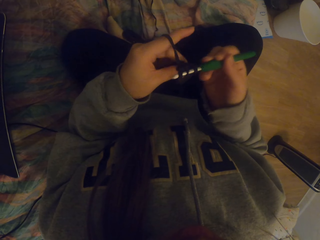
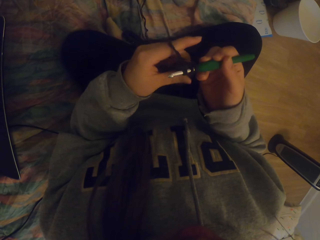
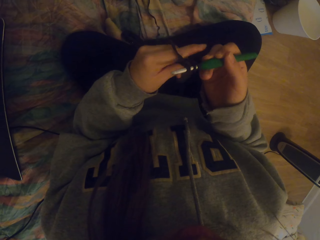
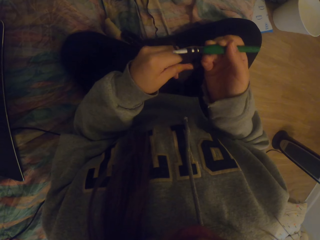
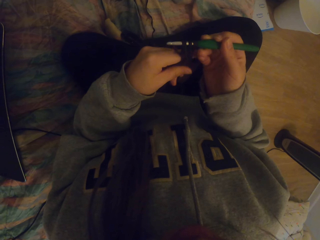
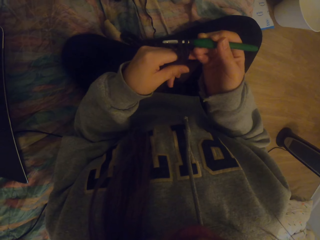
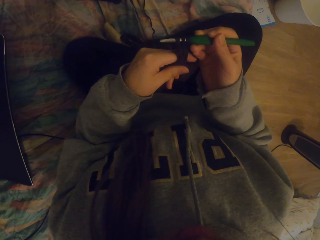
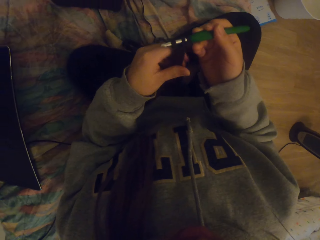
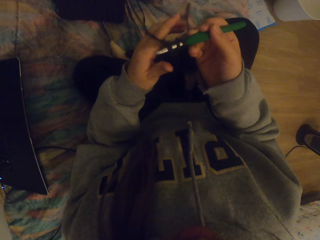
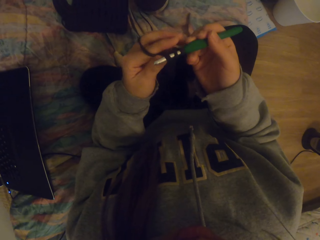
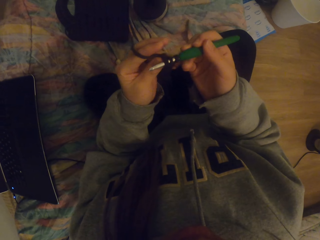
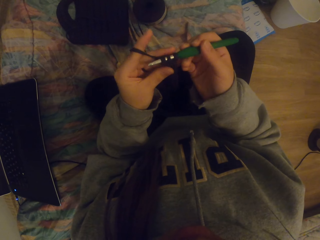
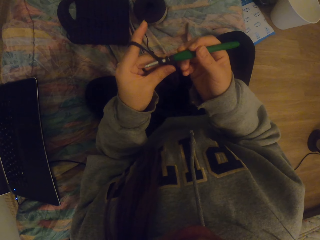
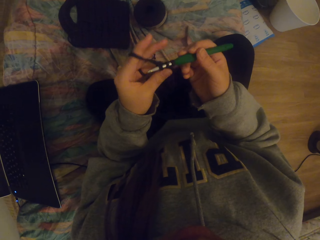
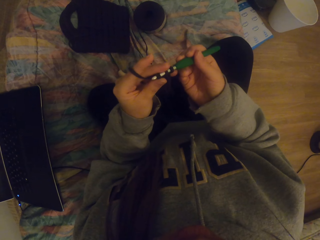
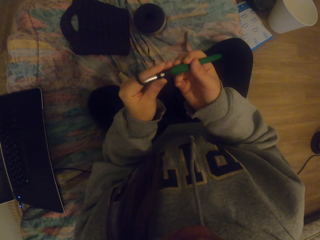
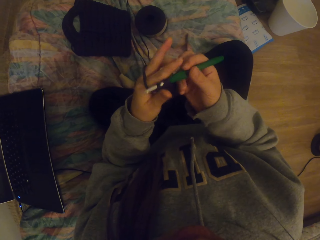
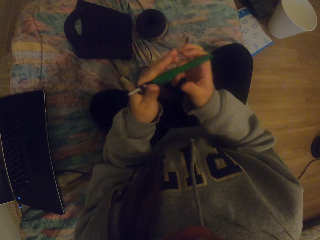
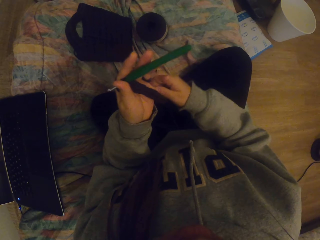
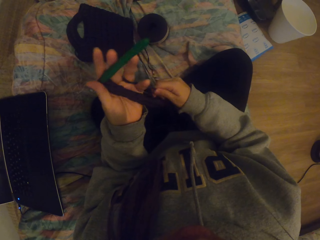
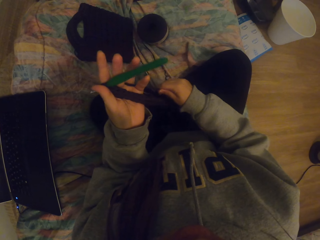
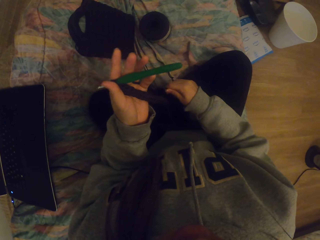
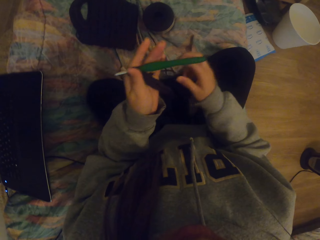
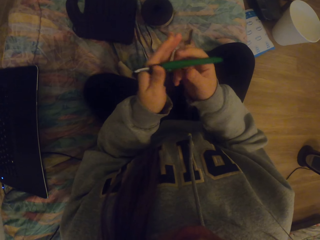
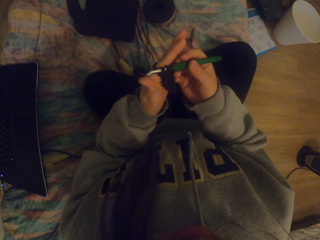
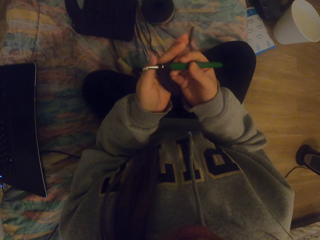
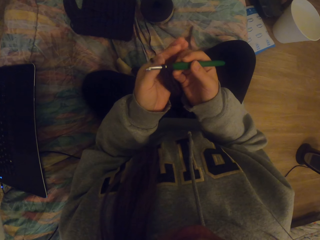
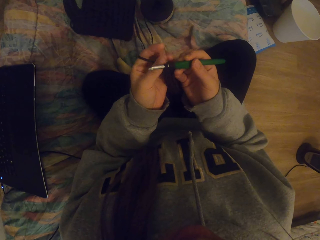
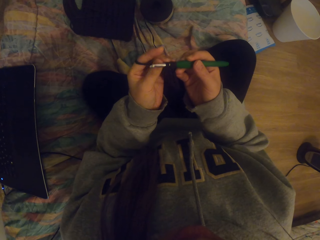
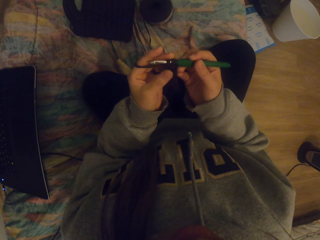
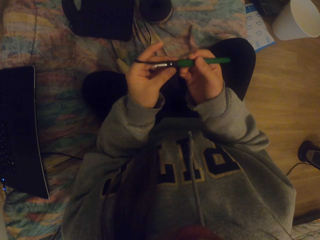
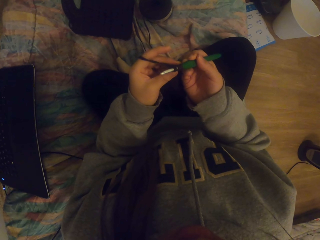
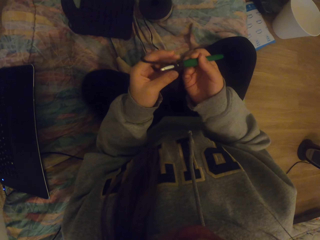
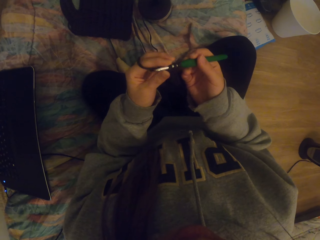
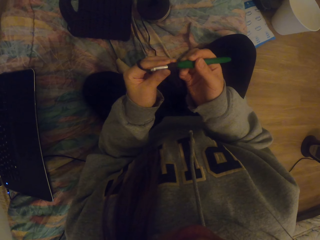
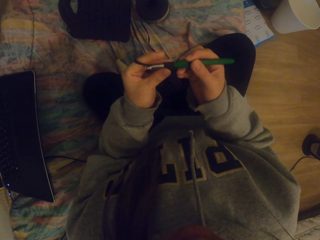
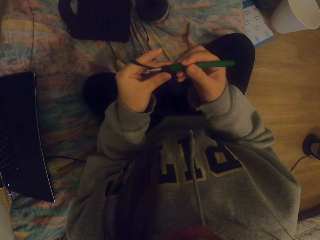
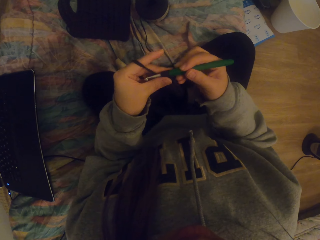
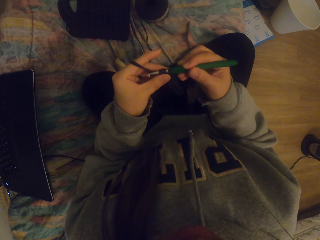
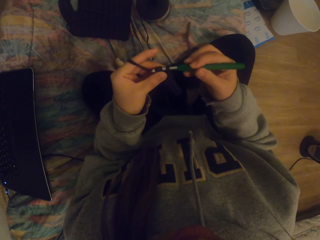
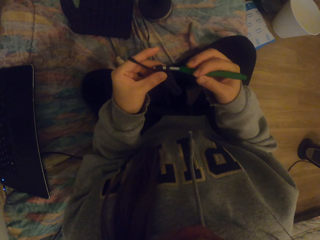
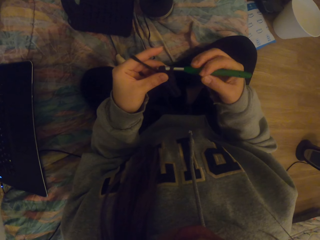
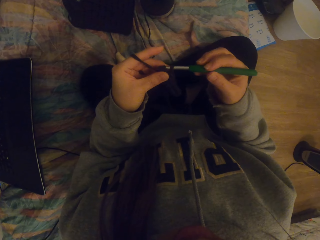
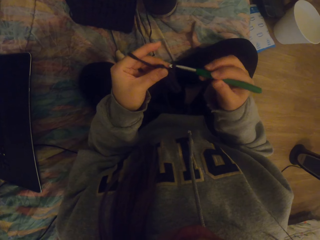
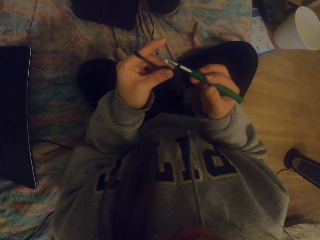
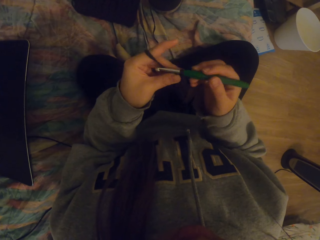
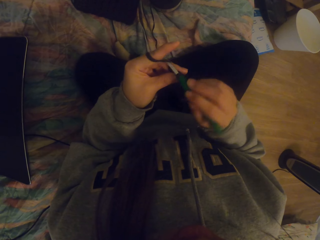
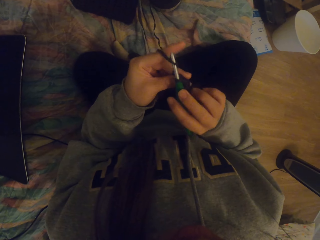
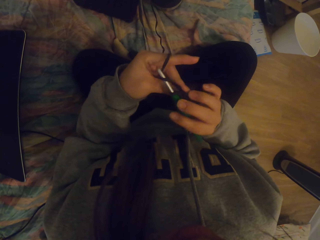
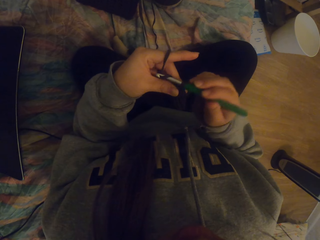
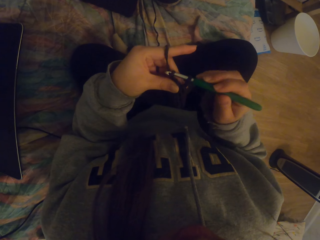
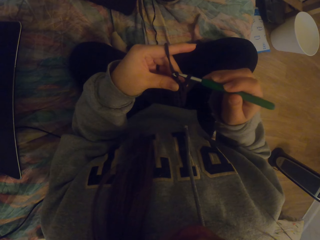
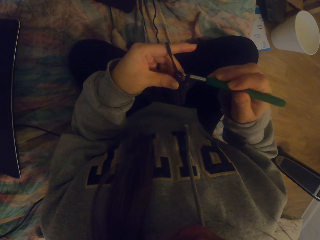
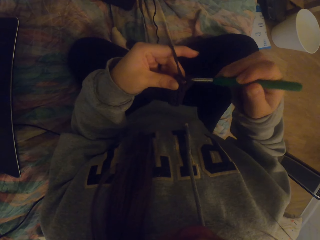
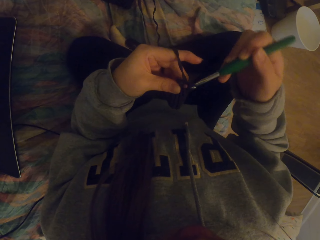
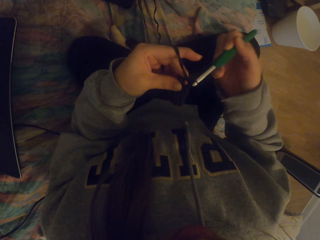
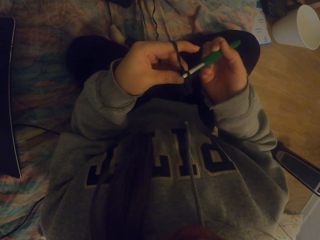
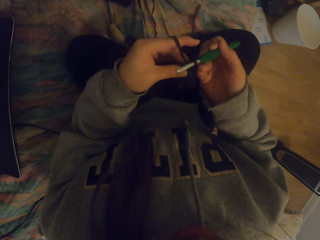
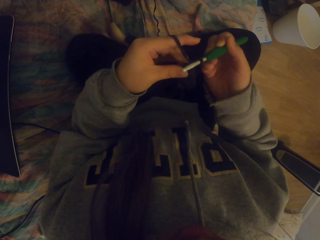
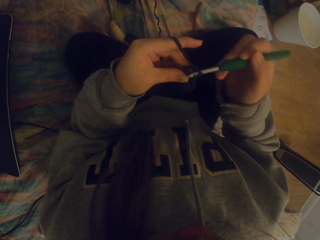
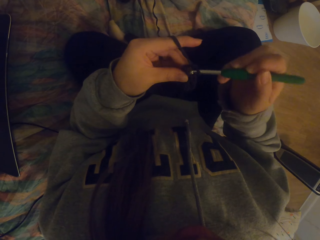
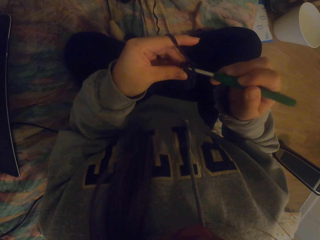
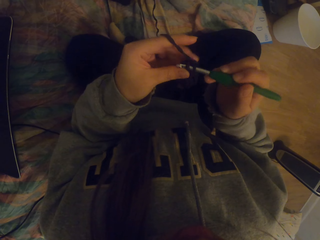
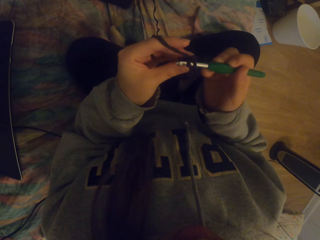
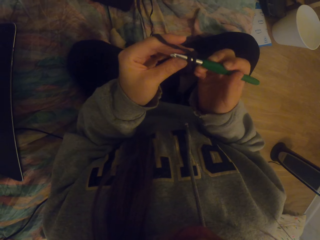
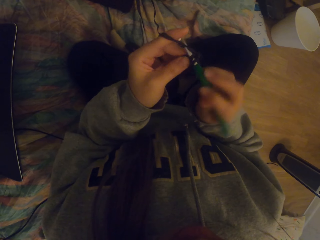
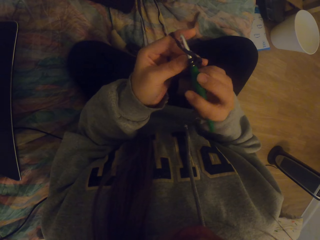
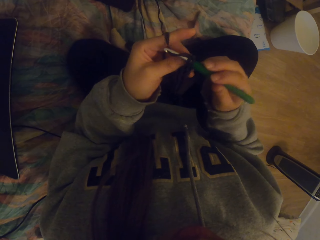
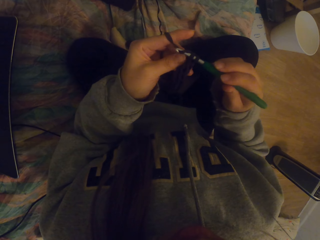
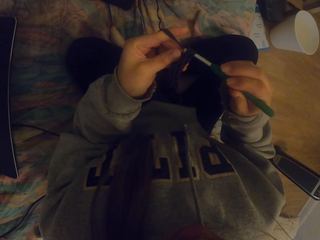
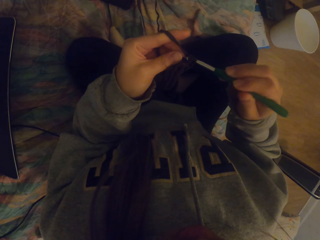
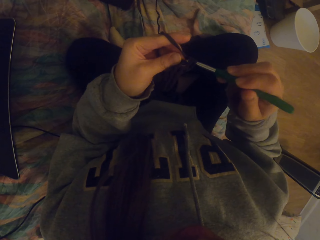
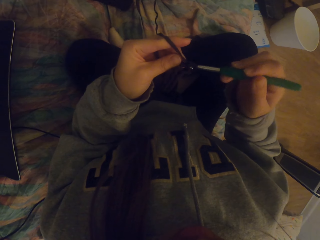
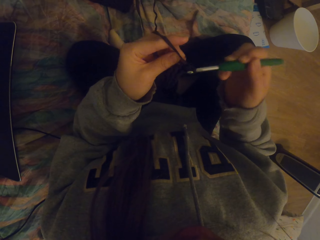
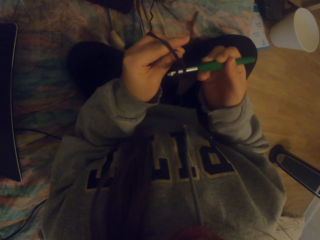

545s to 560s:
The camera wearer straightens the crochet. They tighten the knitted fabric on the crochet. They straighten the knitted fabric. They crochet the fabric with a crochet hook.

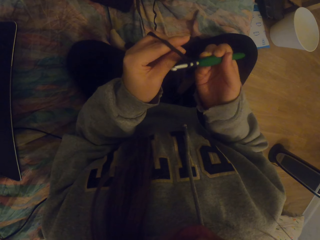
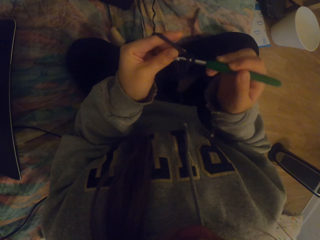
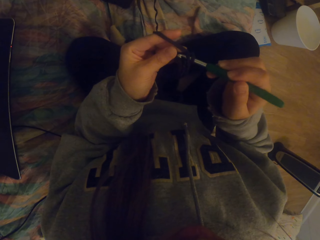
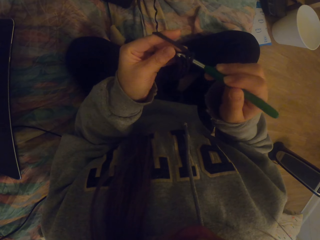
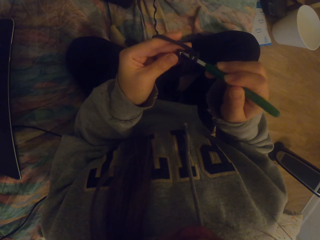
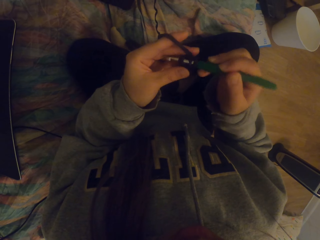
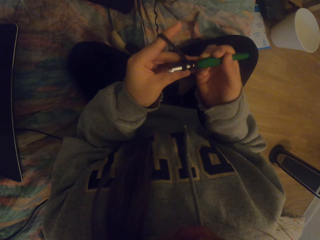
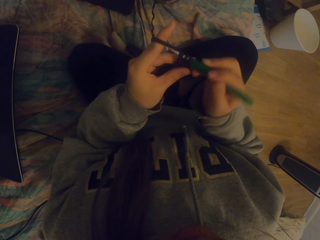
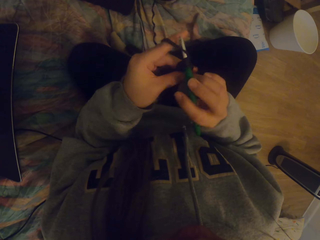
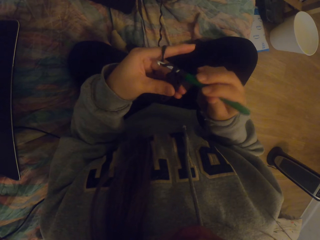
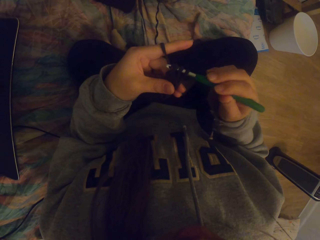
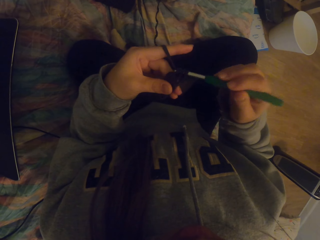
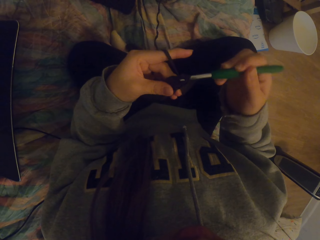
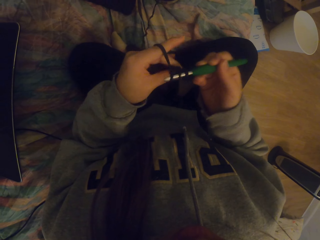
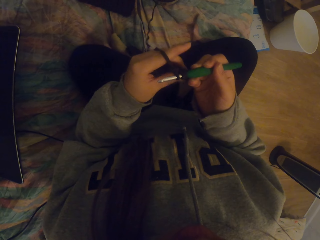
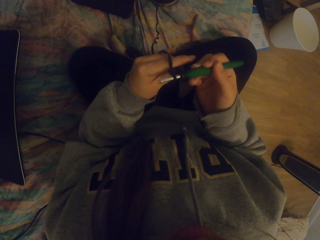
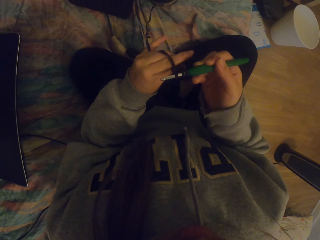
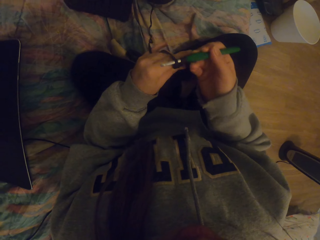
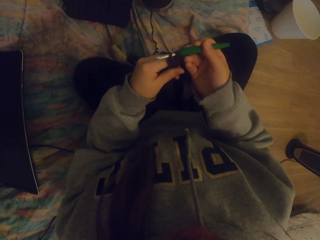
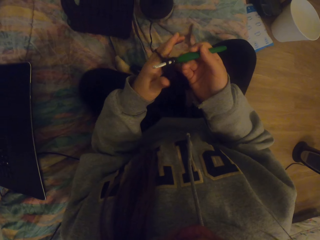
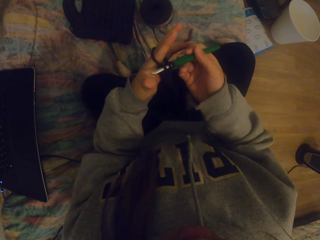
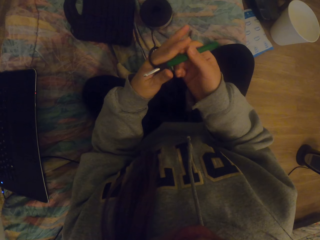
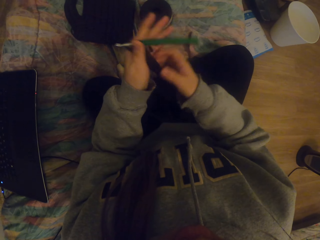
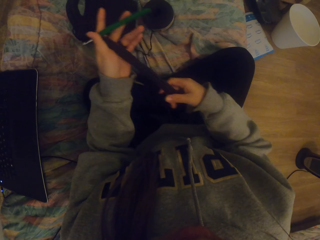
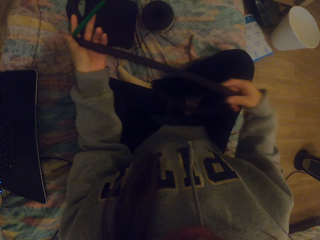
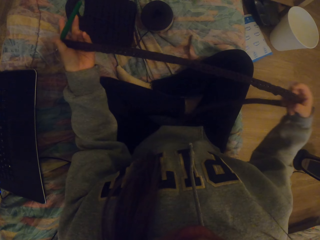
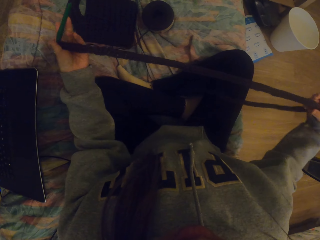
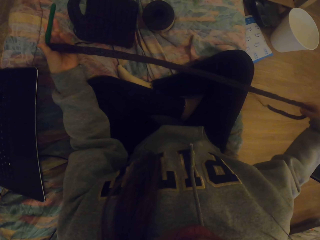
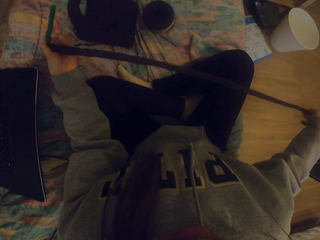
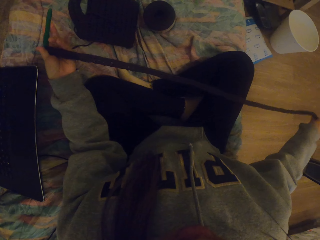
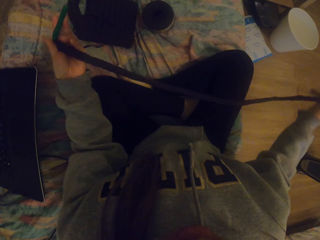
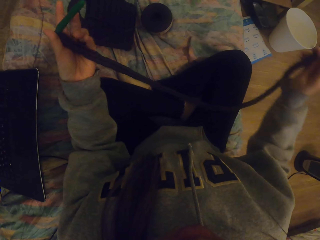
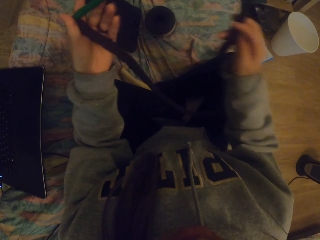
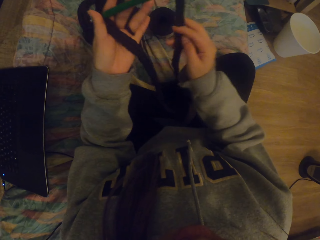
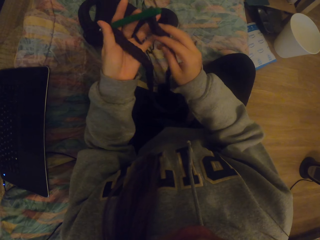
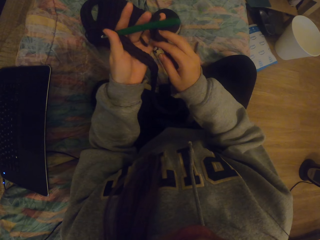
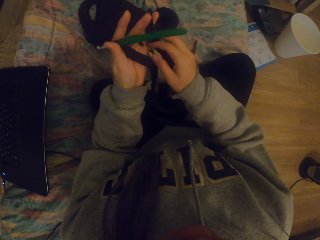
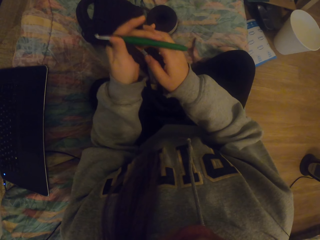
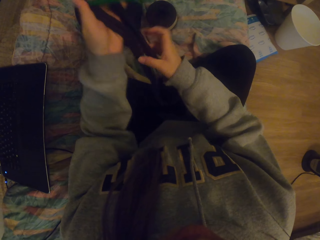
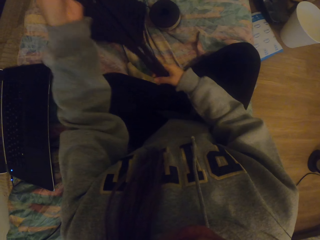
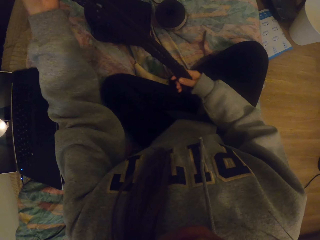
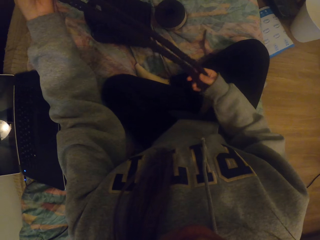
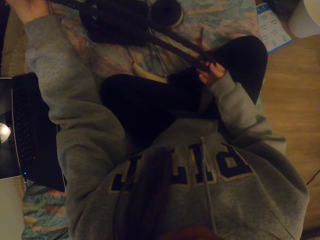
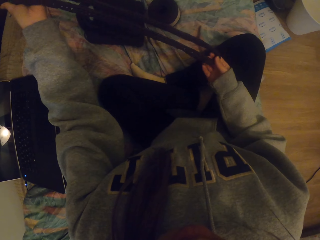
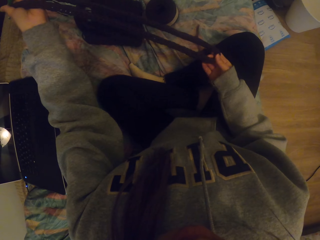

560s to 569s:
The camera wearer straightens the crochet and folds the crochet.
